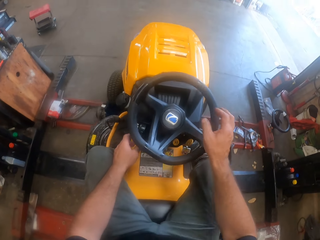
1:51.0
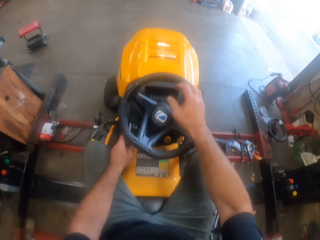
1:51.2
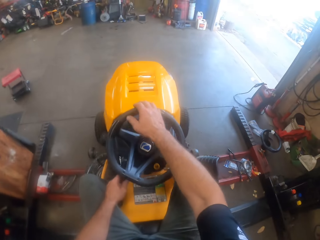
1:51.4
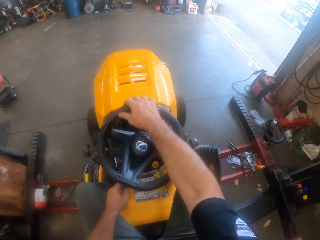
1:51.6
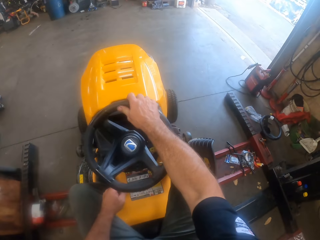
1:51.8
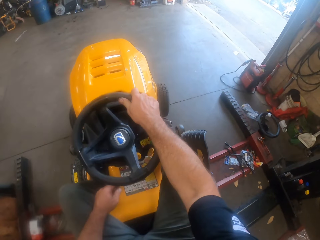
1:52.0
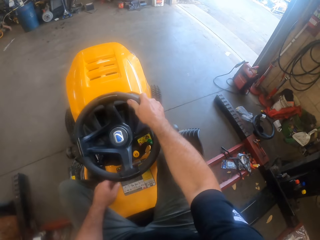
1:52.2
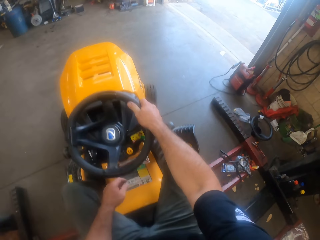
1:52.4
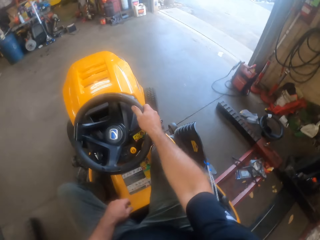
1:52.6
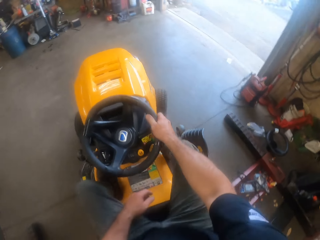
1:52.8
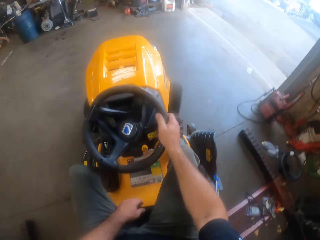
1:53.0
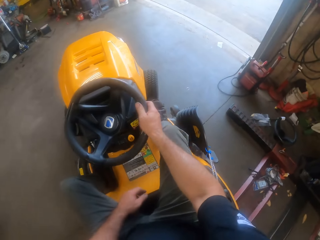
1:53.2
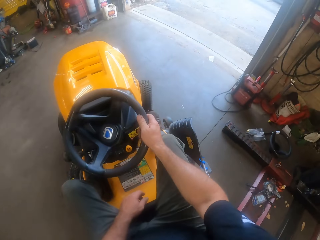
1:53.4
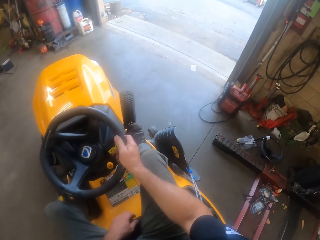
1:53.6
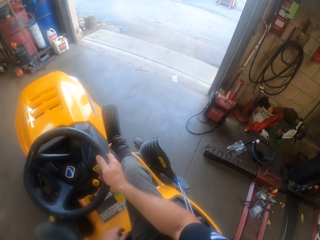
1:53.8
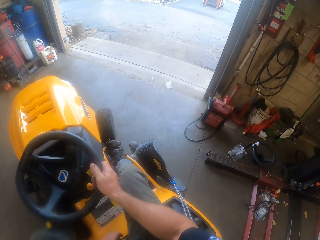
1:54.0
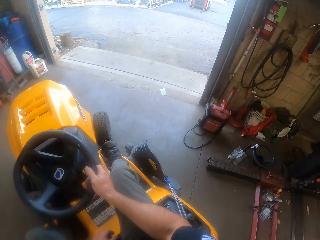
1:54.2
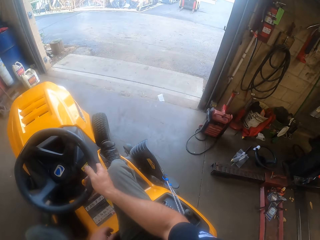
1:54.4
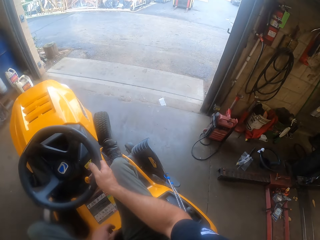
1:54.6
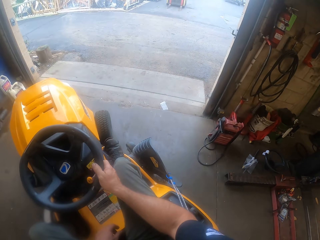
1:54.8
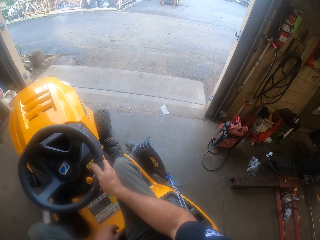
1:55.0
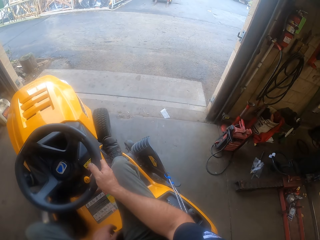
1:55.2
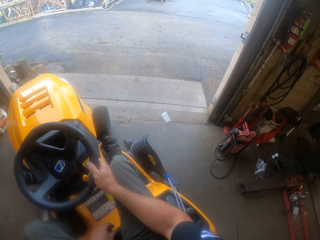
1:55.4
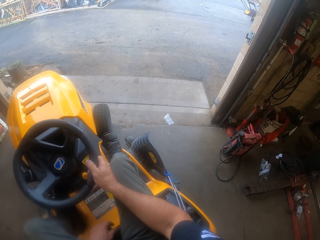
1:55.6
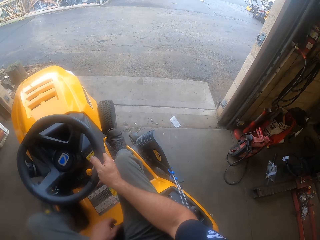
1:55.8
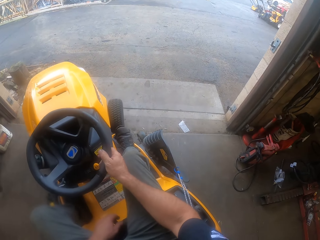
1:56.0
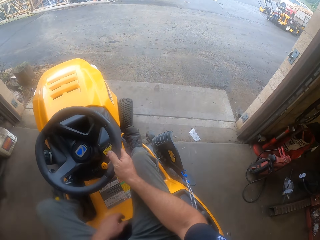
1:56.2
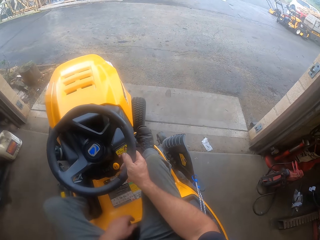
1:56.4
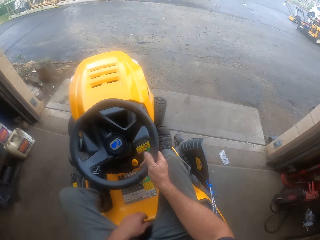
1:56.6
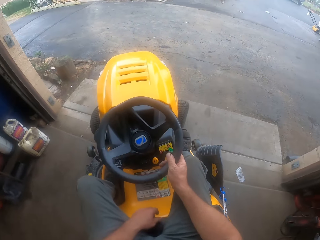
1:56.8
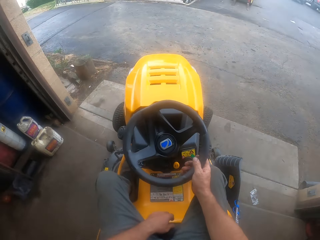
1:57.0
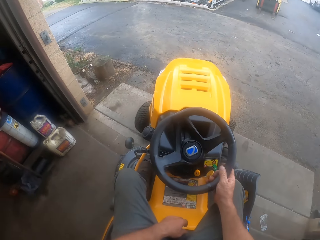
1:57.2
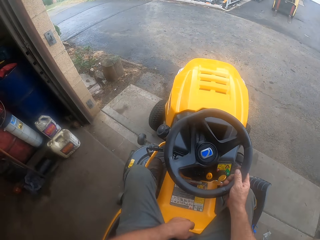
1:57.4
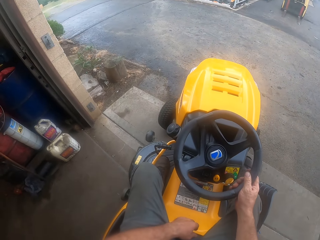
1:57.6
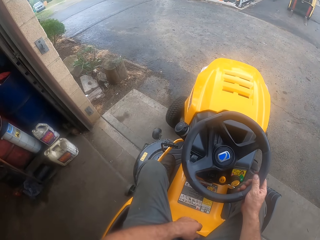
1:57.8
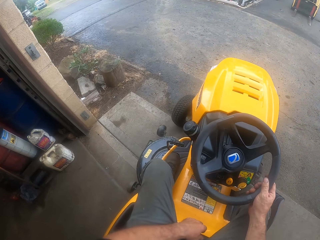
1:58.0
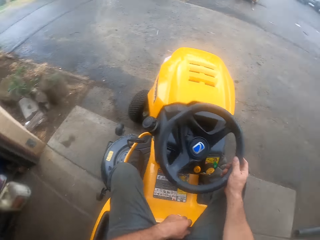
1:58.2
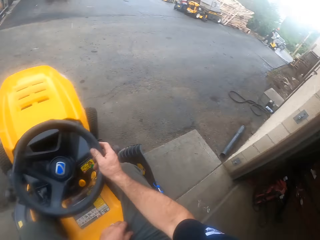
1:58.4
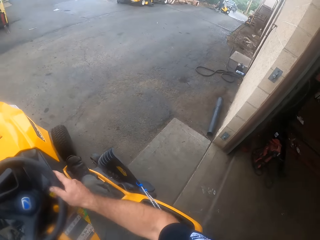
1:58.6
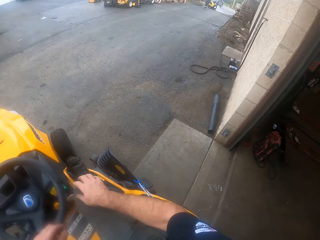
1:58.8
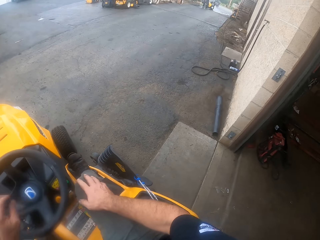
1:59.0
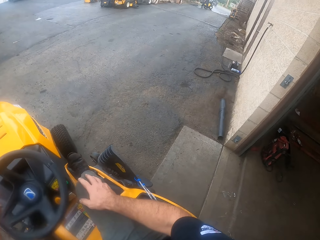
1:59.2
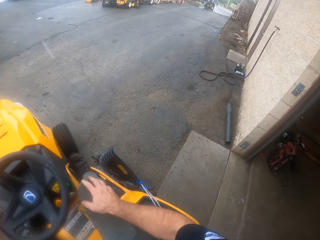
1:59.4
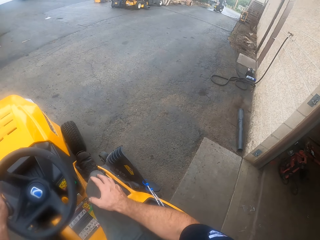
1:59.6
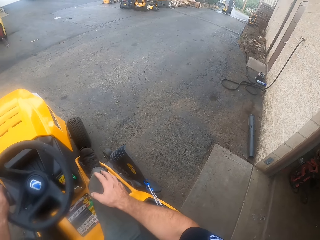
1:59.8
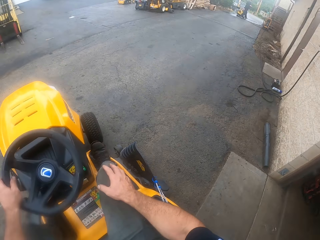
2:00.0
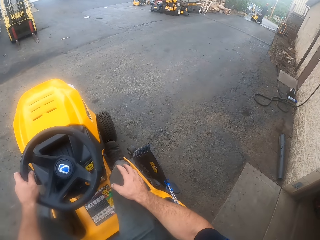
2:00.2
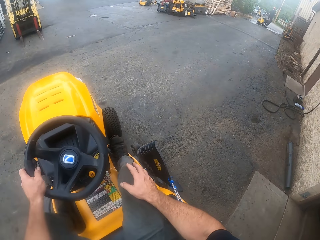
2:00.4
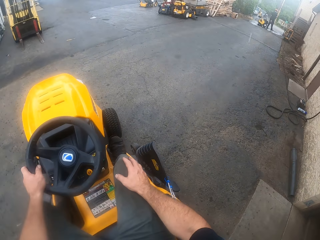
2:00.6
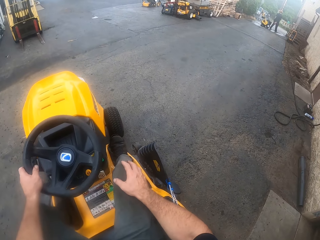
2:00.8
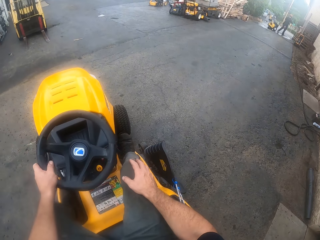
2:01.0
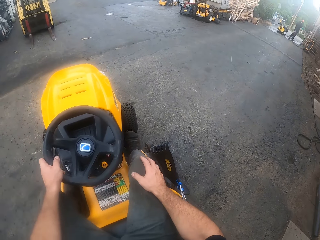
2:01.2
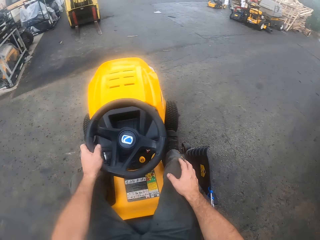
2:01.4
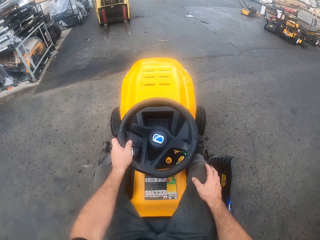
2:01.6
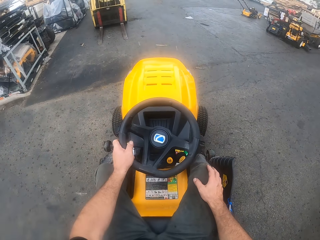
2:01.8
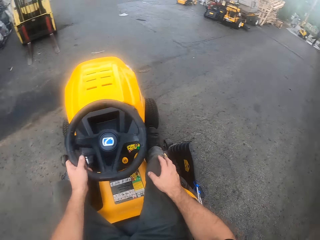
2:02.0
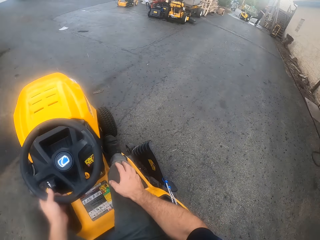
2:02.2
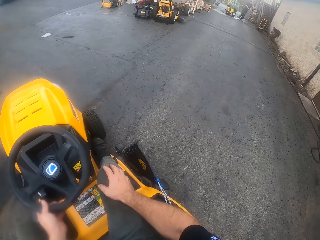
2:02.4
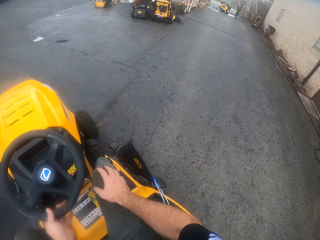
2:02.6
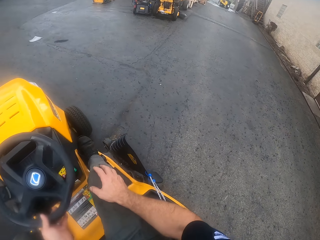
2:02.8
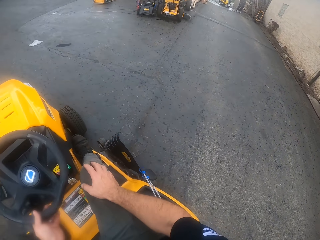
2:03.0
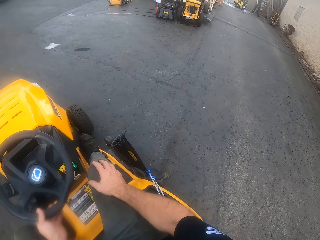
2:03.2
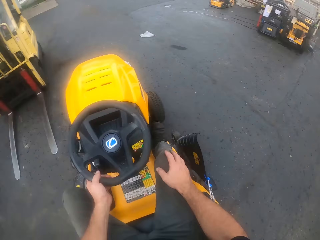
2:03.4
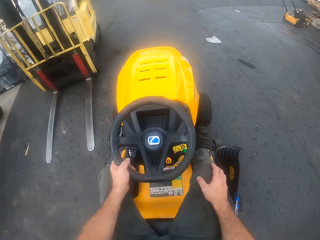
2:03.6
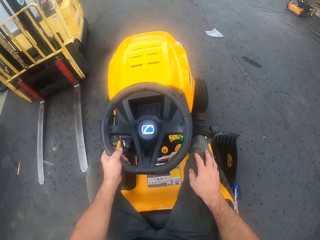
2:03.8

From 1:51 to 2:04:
The camera wearer rides the riding mower out of the workshop. They look around.

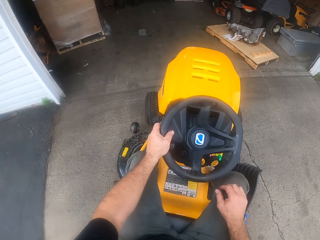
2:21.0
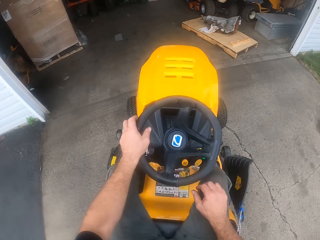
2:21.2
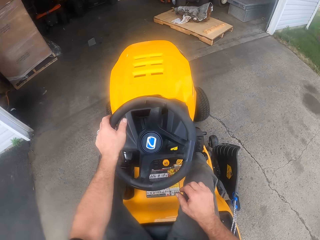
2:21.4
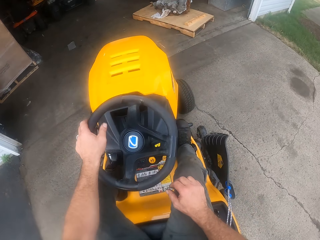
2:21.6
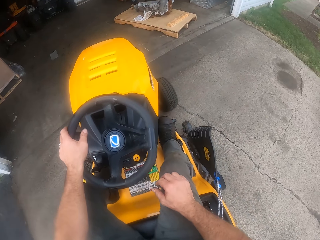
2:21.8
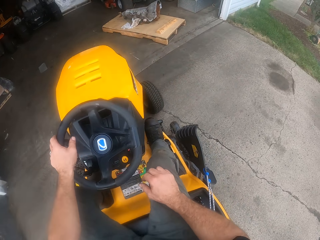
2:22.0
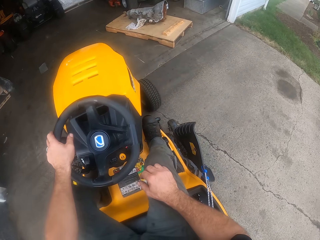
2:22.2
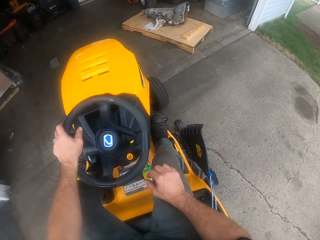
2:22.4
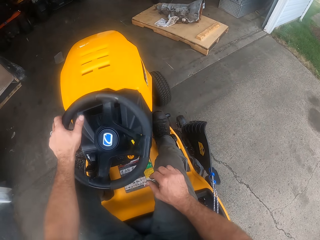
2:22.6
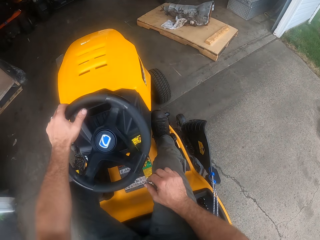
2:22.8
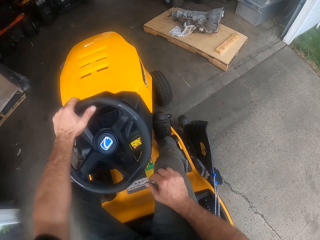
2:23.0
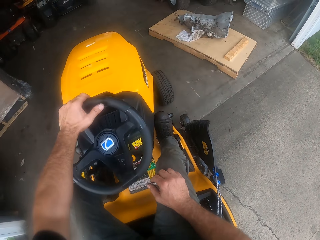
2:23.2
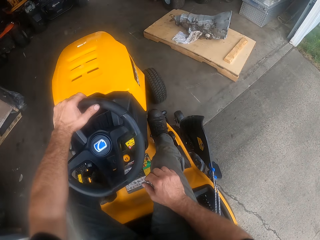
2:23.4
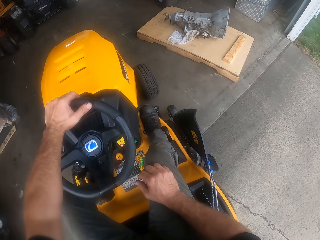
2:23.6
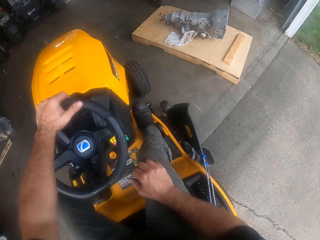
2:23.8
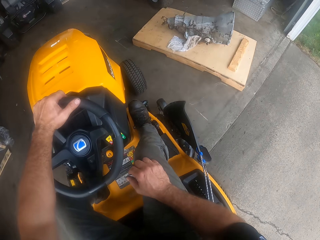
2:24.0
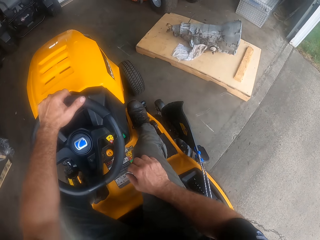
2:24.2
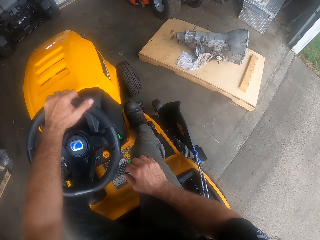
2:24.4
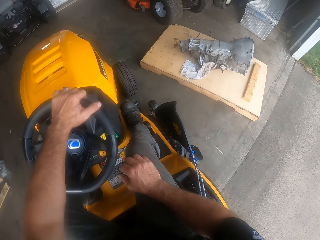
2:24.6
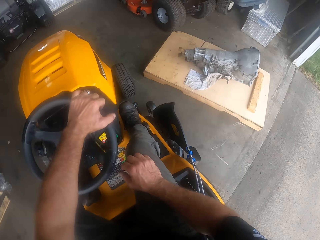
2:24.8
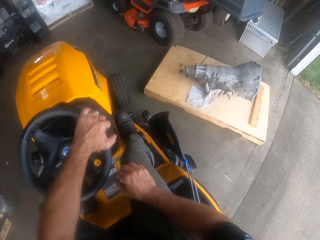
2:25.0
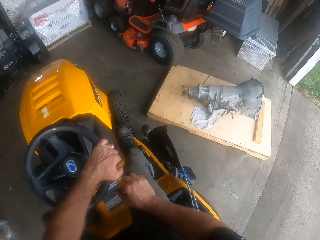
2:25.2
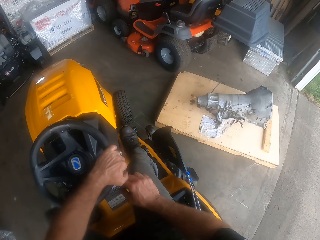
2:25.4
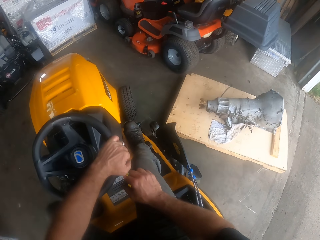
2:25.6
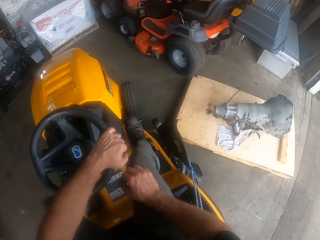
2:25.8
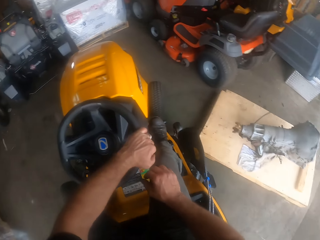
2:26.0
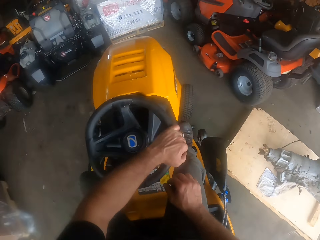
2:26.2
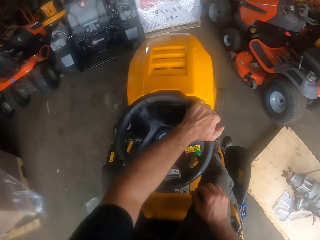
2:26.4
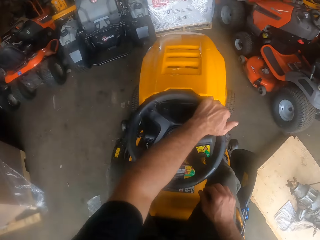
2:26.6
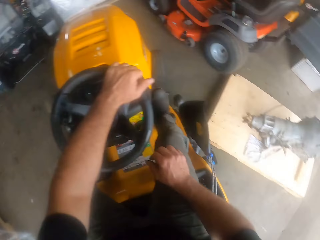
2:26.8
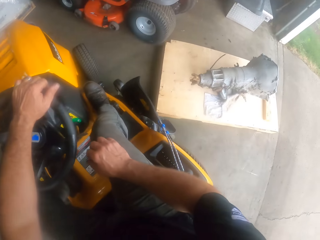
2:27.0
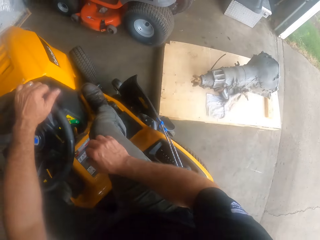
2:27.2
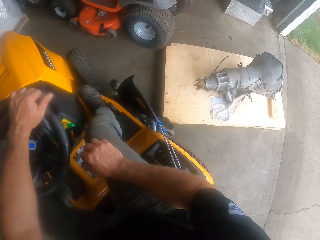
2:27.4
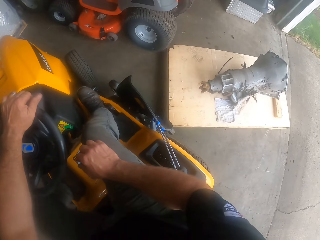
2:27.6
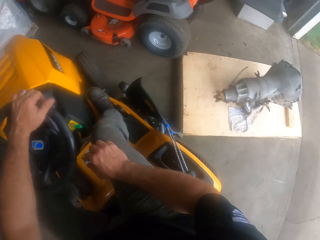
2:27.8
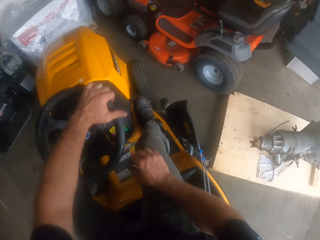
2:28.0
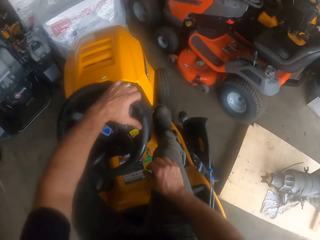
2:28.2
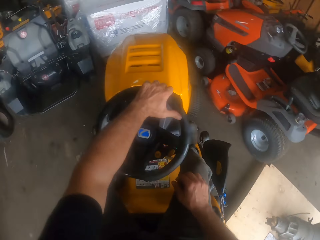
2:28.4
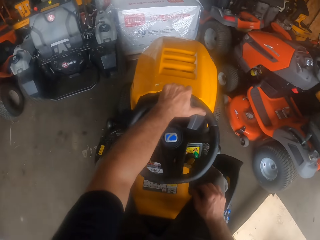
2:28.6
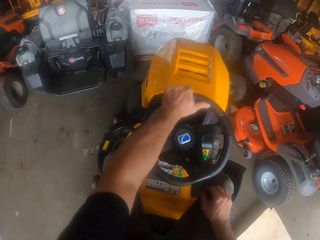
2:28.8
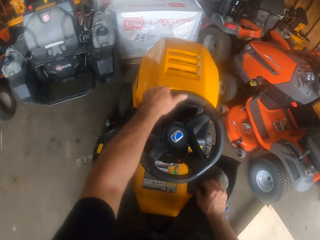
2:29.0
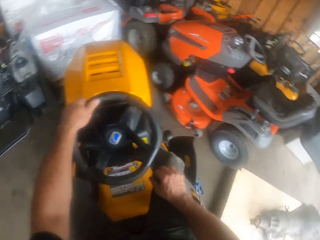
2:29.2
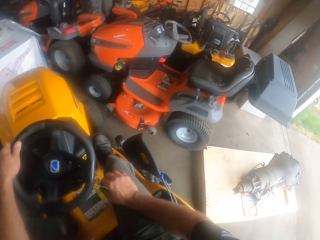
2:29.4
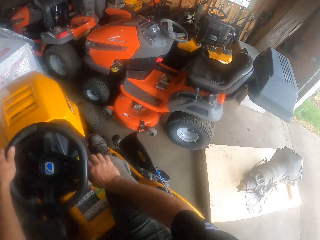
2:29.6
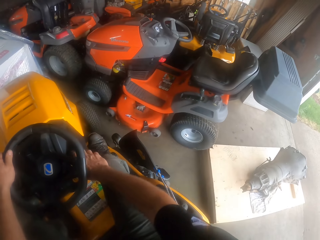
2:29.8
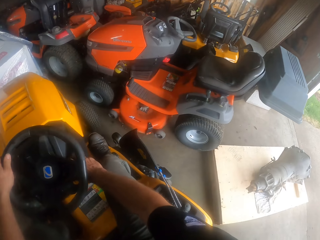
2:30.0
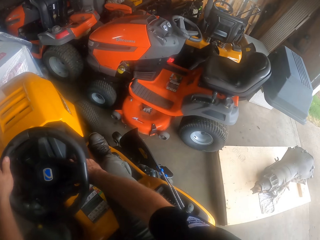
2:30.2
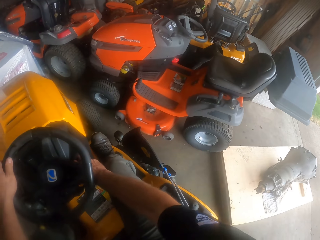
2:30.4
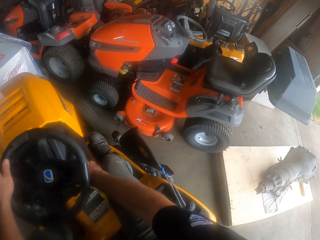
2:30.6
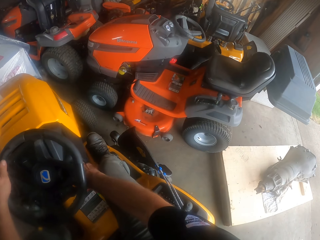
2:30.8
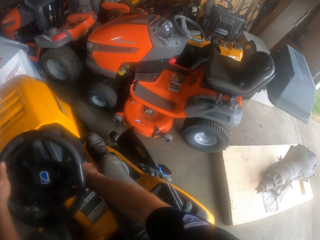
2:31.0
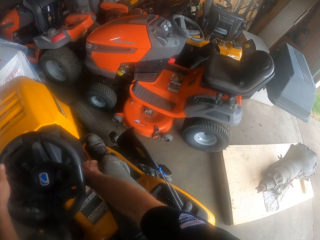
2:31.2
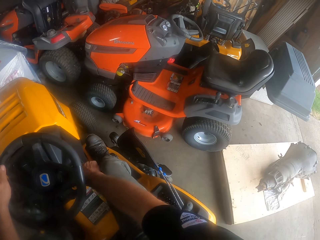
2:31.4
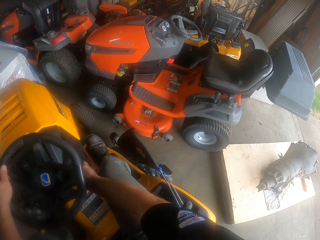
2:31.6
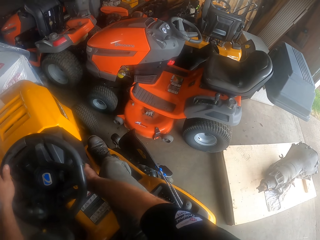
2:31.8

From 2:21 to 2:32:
The camera wearer drives the lawn mower forward. He turns off the engine with his right hand.
